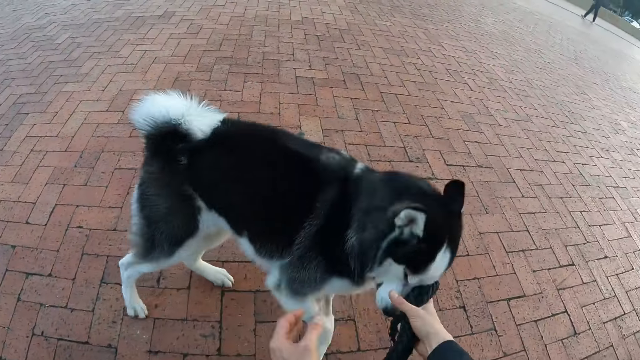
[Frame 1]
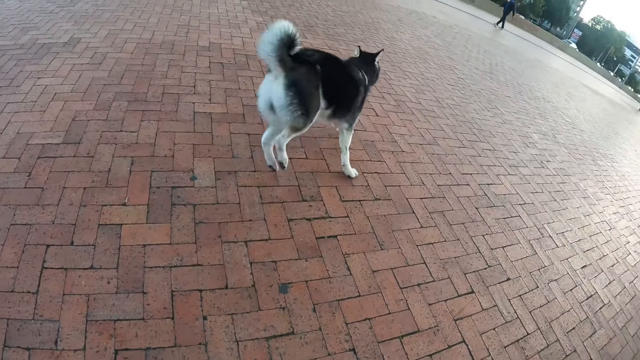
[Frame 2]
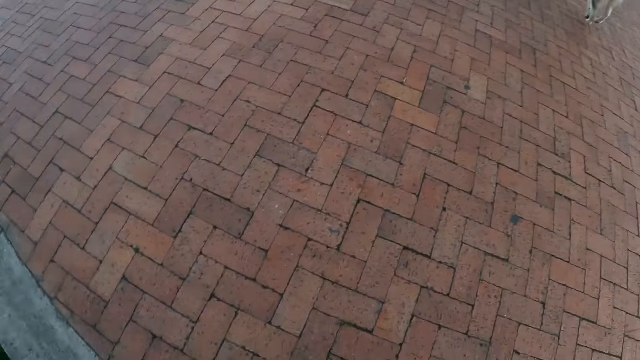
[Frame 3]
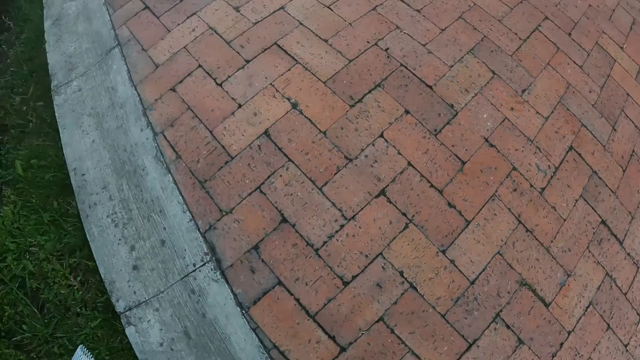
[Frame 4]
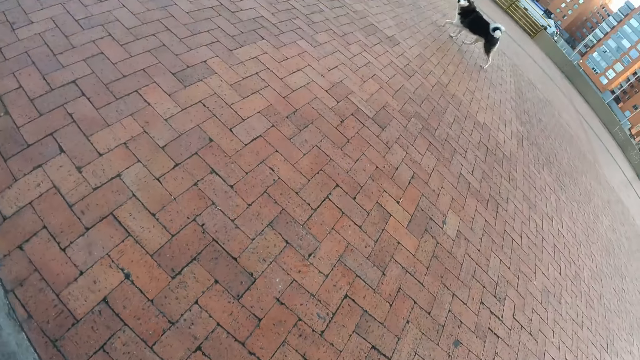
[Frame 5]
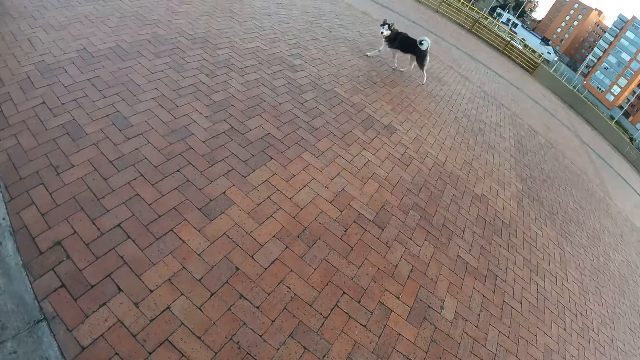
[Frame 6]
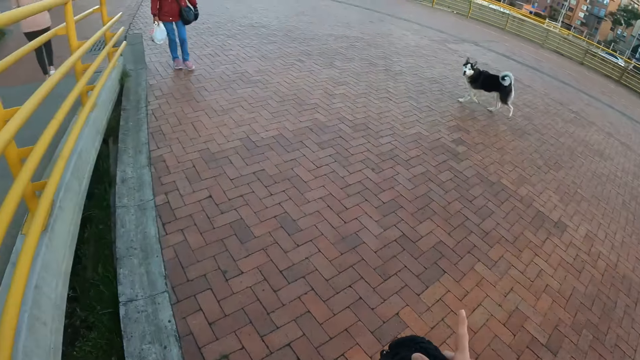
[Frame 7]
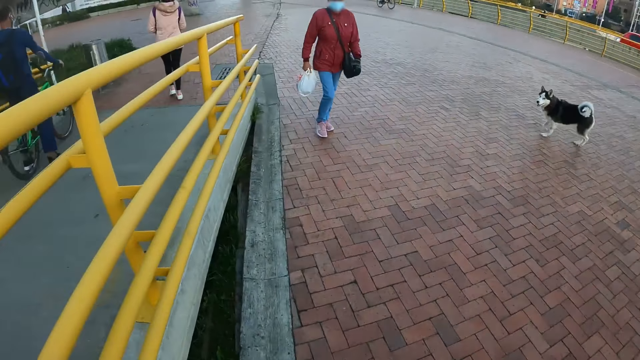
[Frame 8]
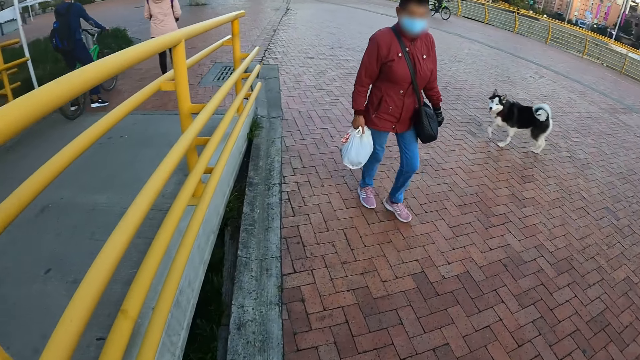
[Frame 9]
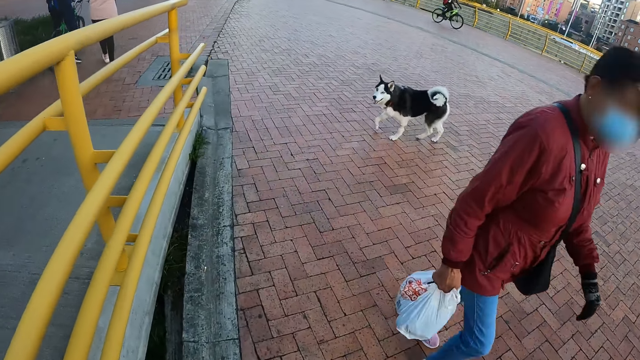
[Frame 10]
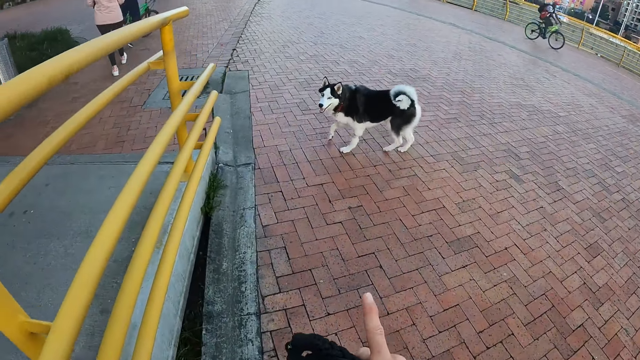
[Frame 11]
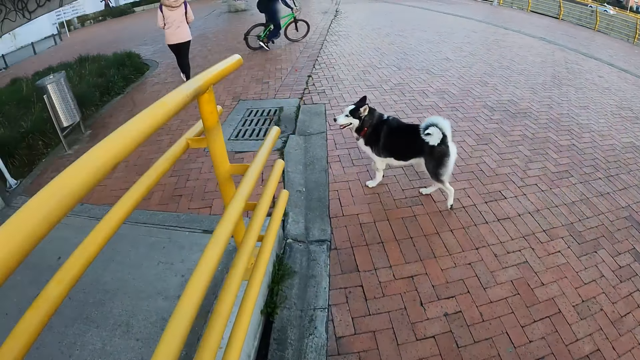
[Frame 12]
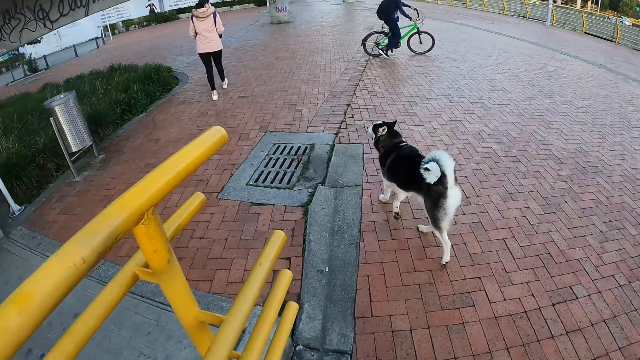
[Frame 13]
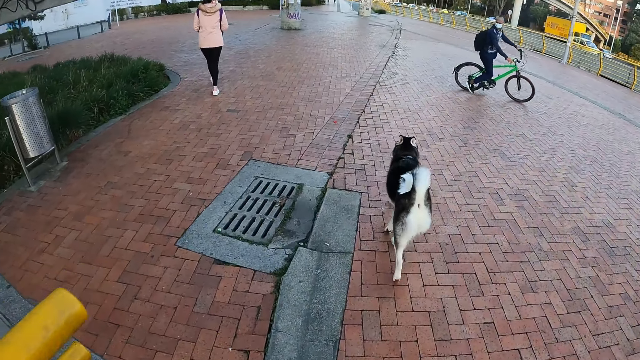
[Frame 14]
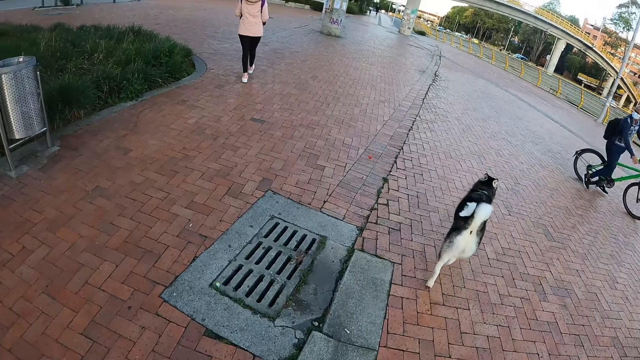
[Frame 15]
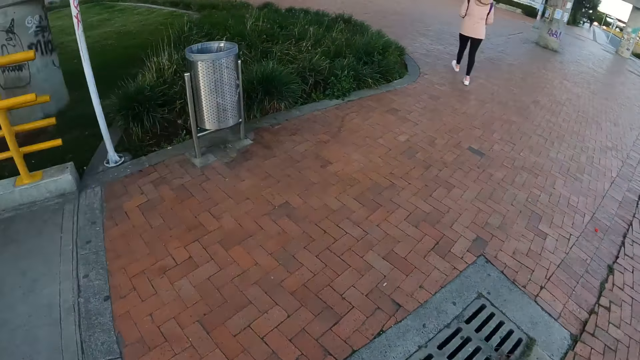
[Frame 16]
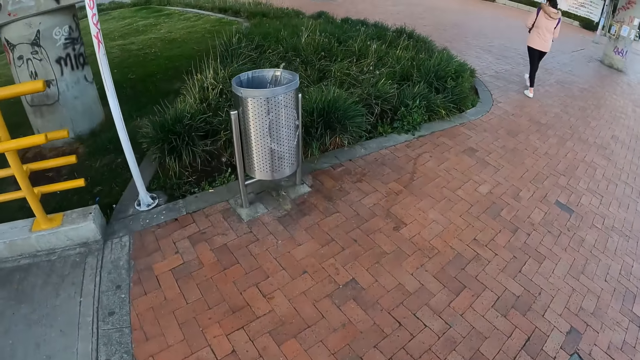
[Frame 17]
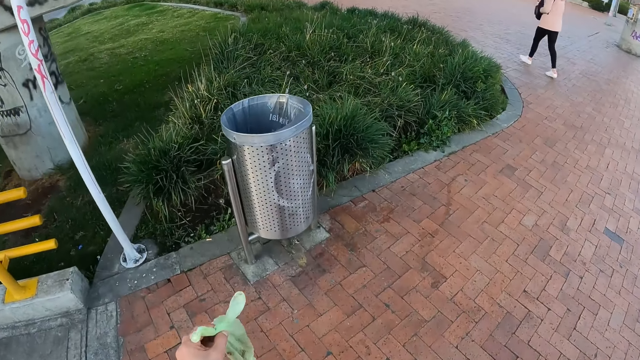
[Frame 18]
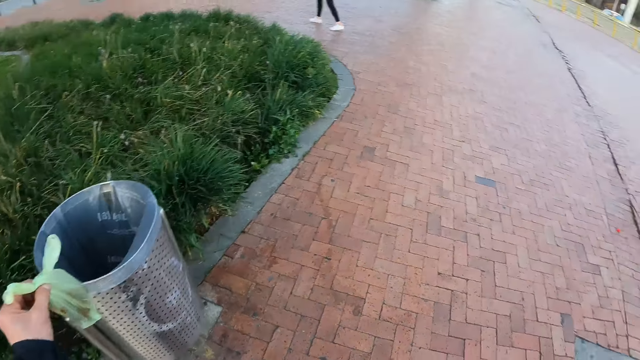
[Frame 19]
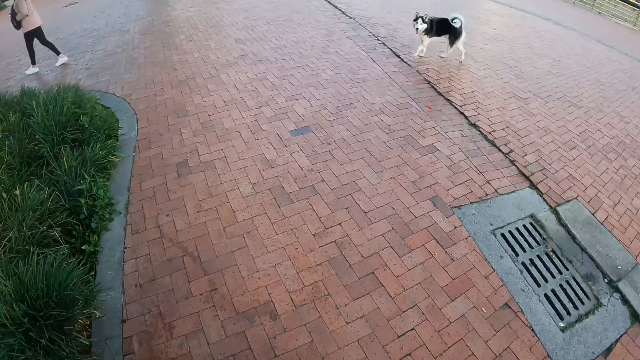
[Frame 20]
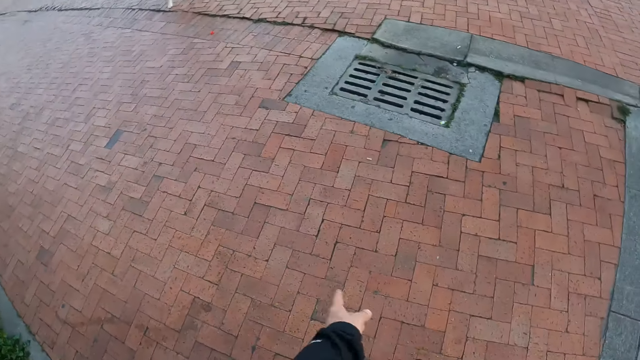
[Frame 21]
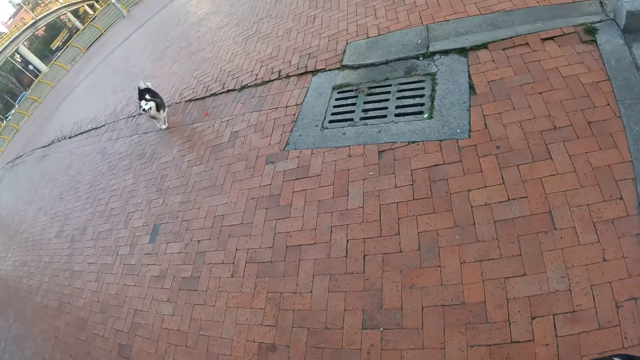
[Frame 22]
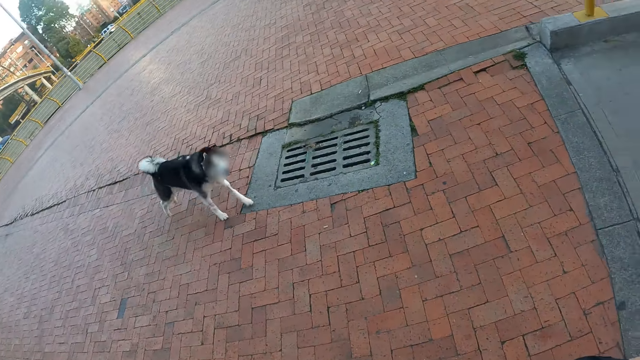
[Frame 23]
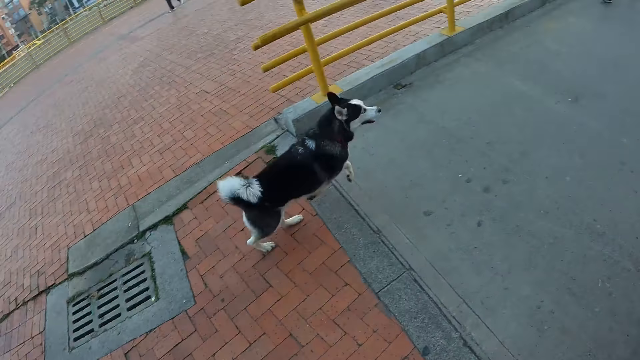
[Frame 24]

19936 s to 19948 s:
The camera wearer touches the dog with the left hand on the pedestrian path. He stretches both hands towards the dog. The dog runs away from the camera wearer. The camera wearer holds the leash on the right hand. He looks around in the street. He points his right finger towards the dog. A woman walks past the camera wearer. The camera wearer points his right index finger towards the dog. A cyclist drives past the camera wearer. A cyclist drives past again. The camera wearer walks on the pedestrian path in the street. He throws the plastic bag into a trash bin with his left hand. He gestures with his left hand in the street.

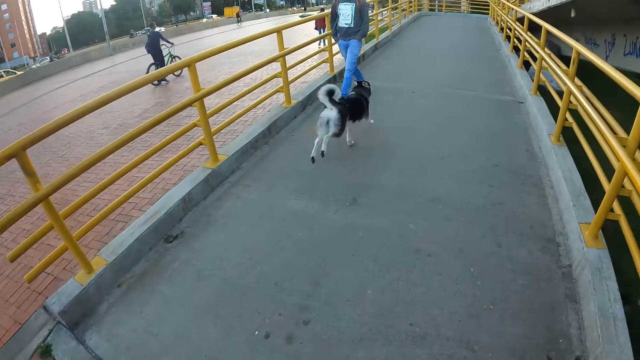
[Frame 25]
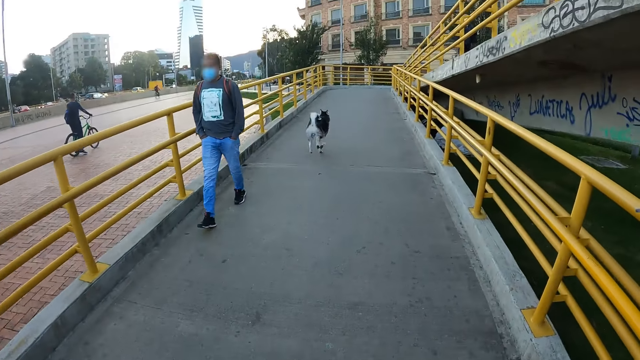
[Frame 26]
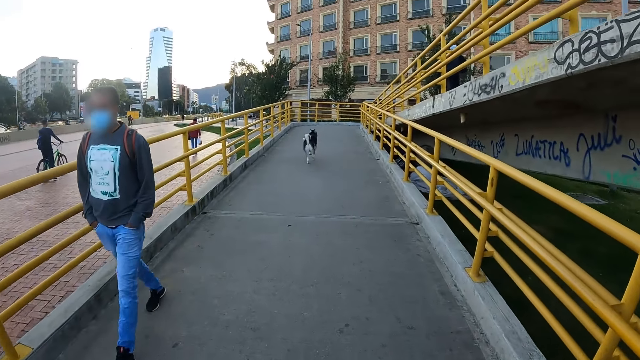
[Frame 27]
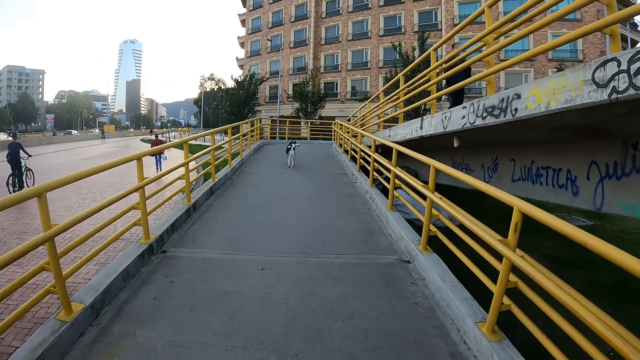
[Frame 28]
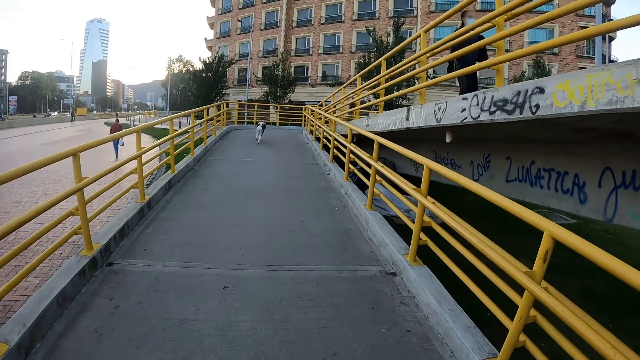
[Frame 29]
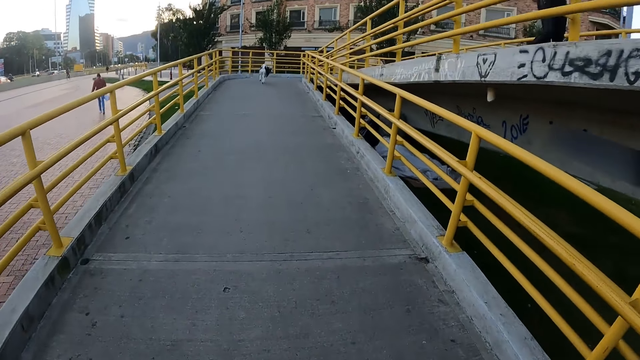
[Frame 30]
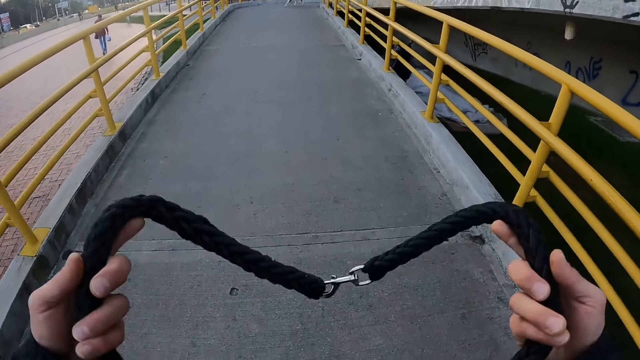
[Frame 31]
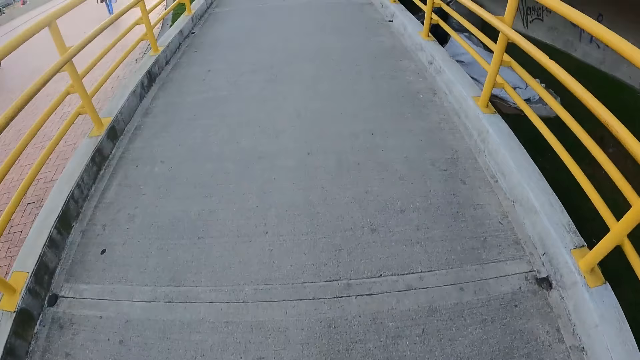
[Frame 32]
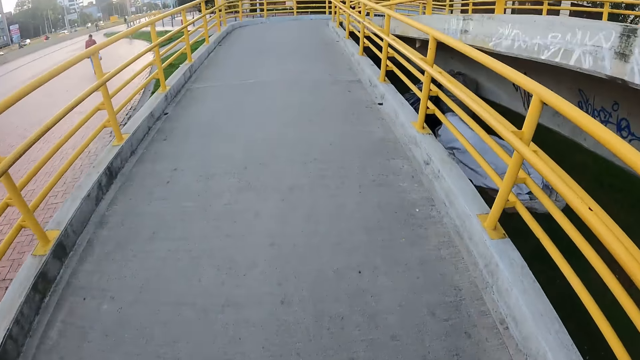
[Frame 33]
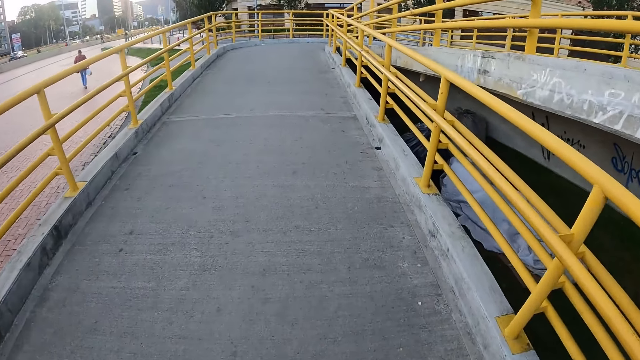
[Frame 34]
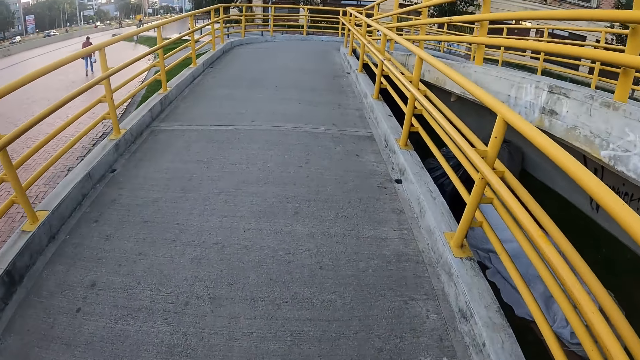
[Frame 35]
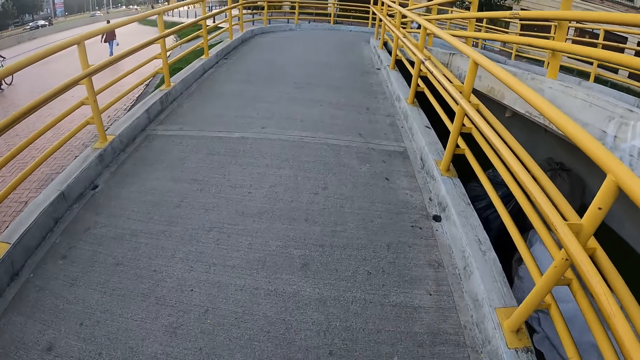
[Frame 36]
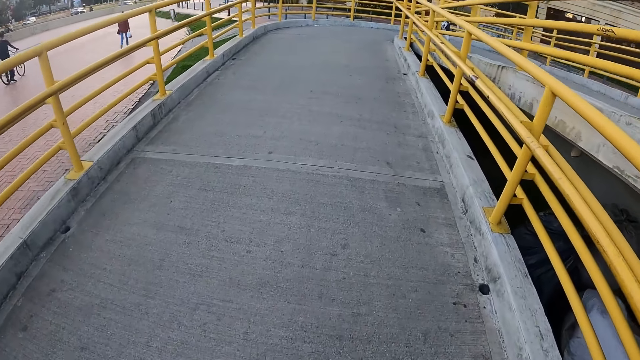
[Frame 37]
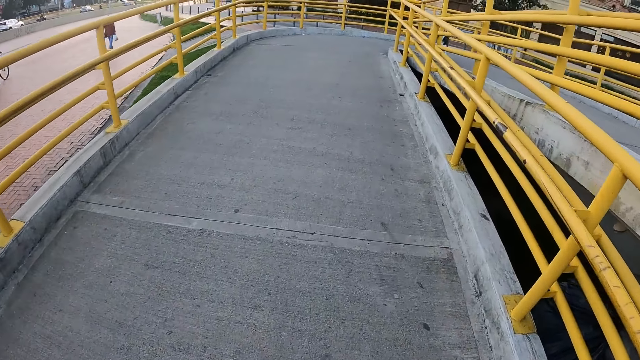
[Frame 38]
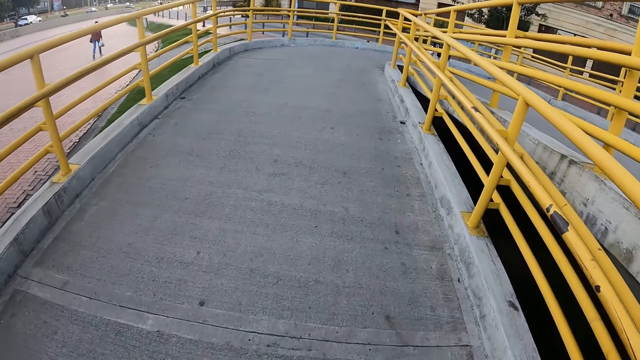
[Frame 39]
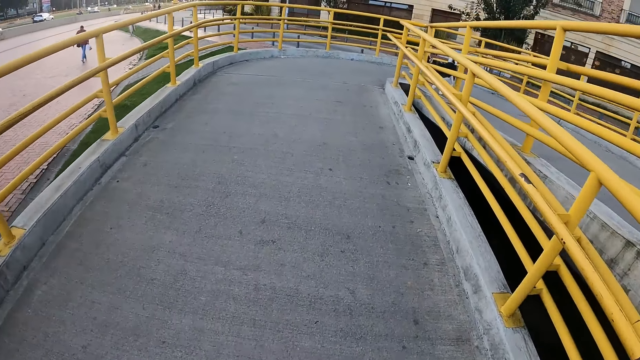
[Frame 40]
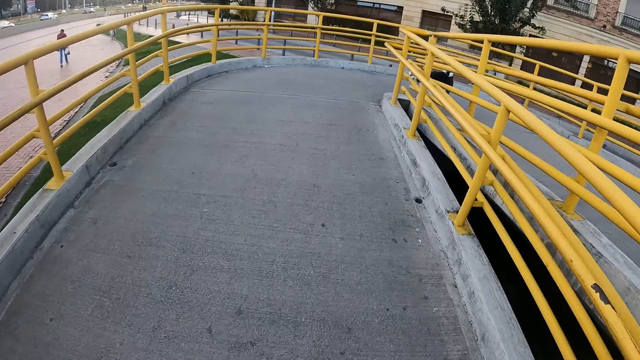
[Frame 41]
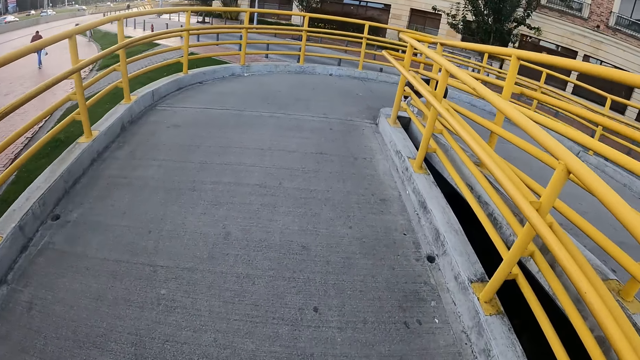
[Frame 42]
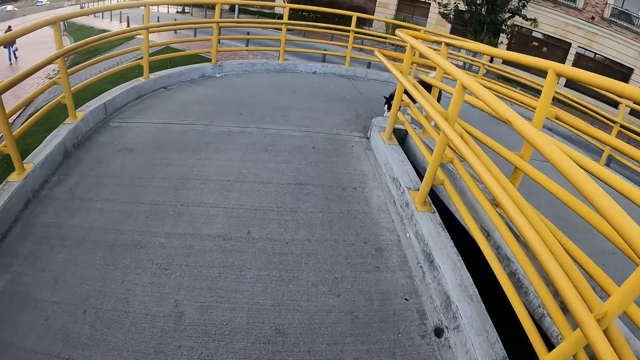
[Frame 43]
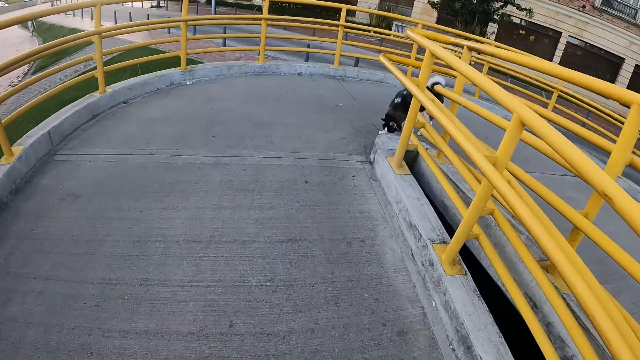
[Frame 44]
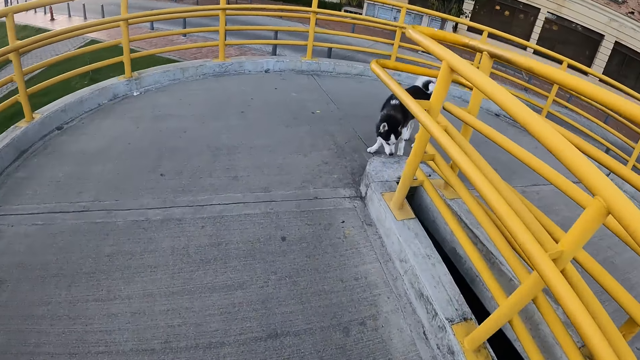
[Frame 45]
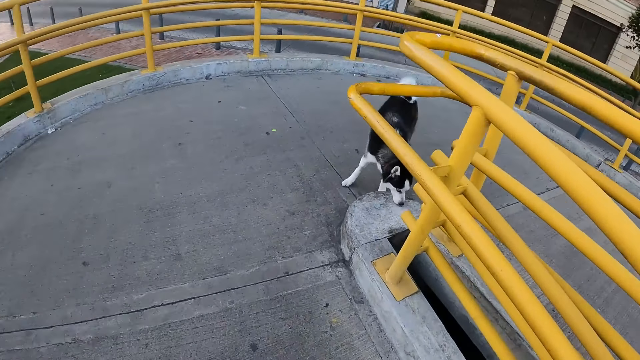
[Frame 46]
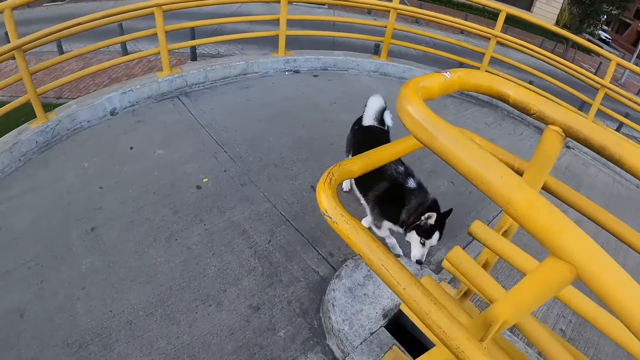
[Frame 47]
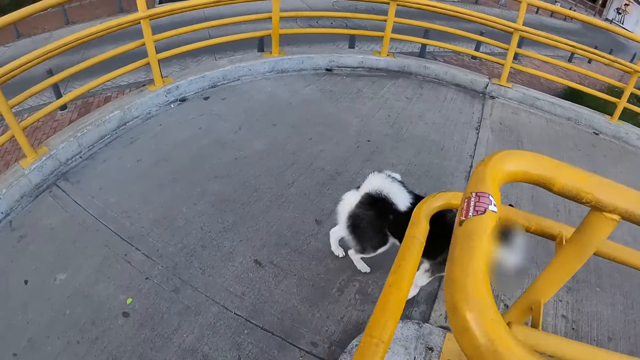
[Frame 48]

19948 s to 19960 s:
The camera wearer walks the dog on a footbridge. A man walks past the camera wearer. The camera wearer raises the leash in both hands. They hold the leash with both hands. They walk on the footbridge. The dog sniffs the ground.
